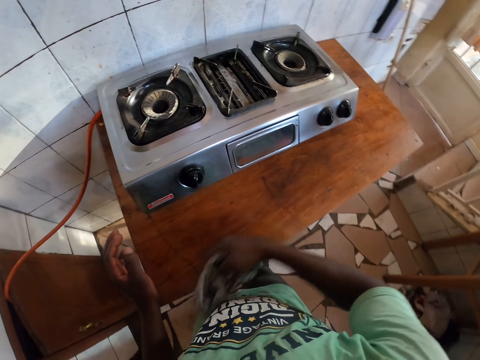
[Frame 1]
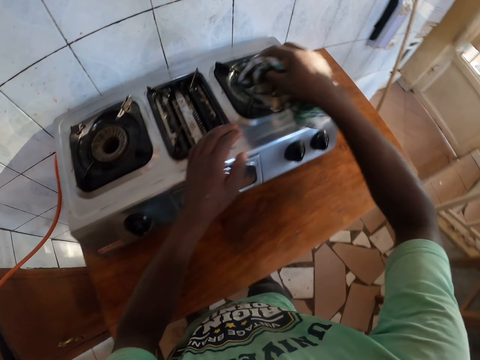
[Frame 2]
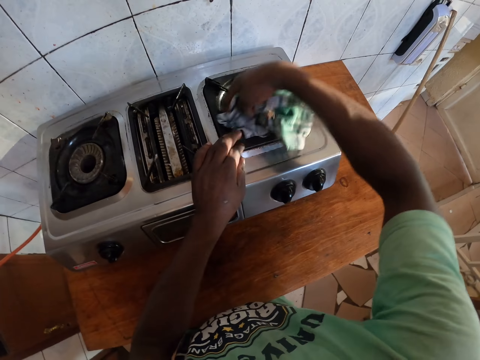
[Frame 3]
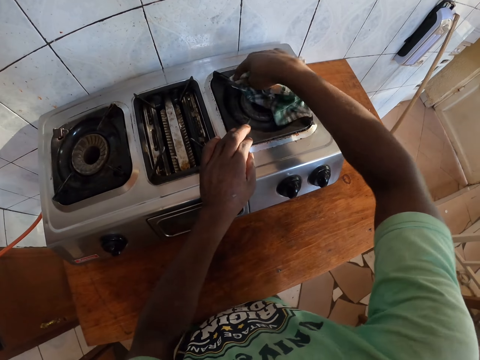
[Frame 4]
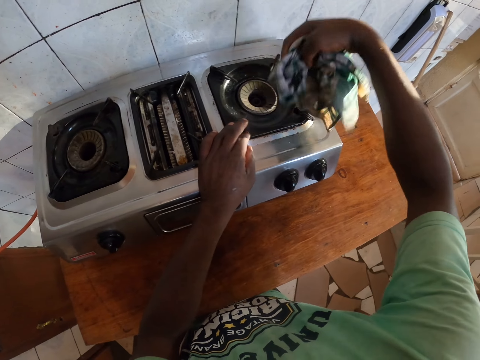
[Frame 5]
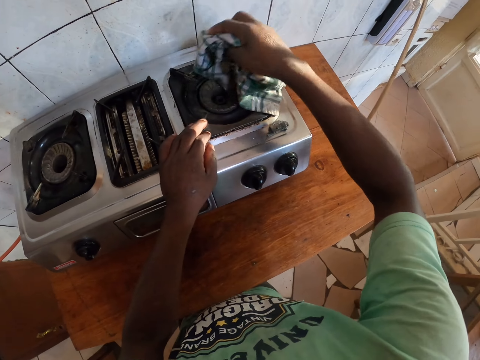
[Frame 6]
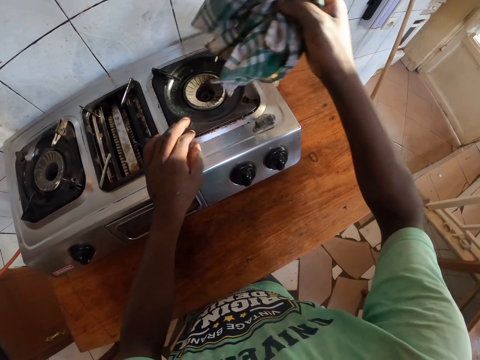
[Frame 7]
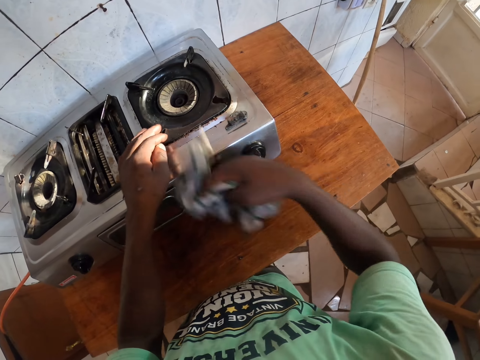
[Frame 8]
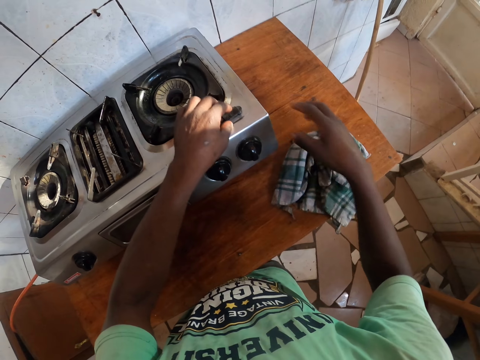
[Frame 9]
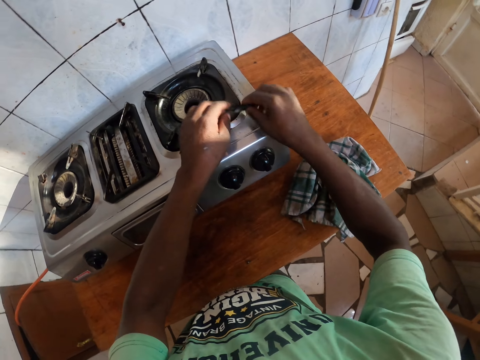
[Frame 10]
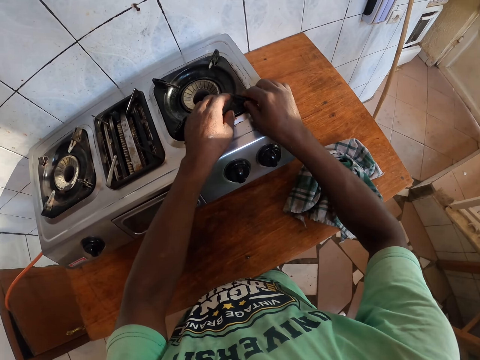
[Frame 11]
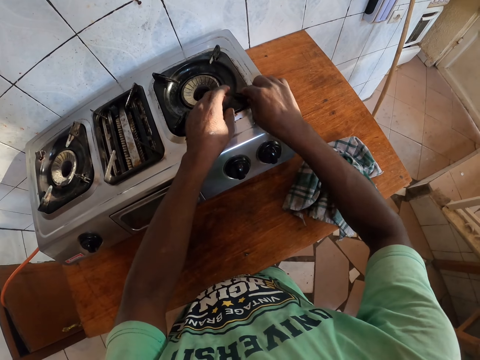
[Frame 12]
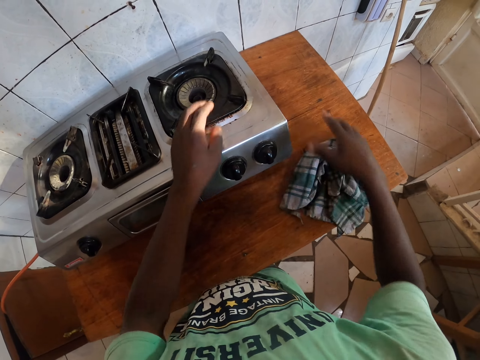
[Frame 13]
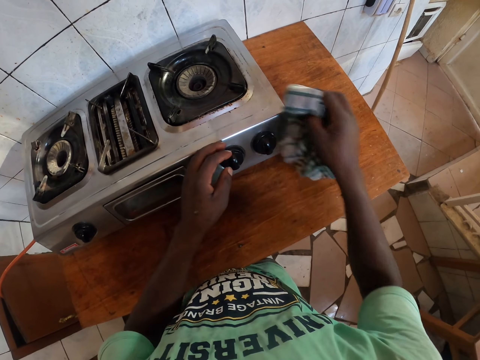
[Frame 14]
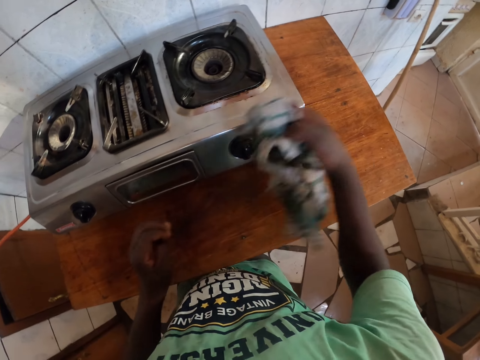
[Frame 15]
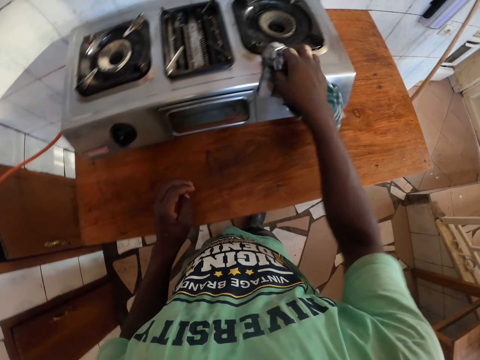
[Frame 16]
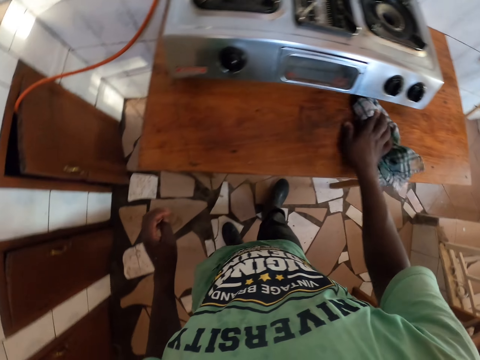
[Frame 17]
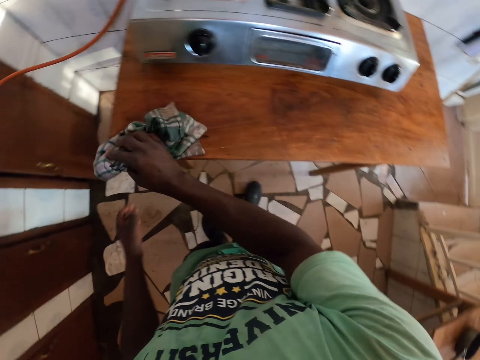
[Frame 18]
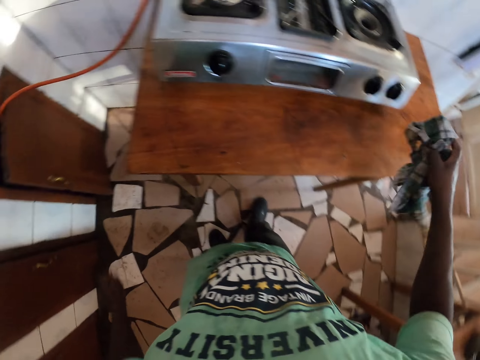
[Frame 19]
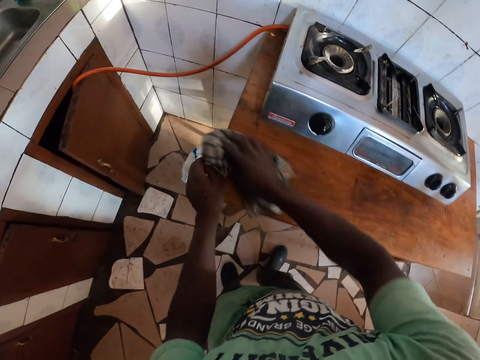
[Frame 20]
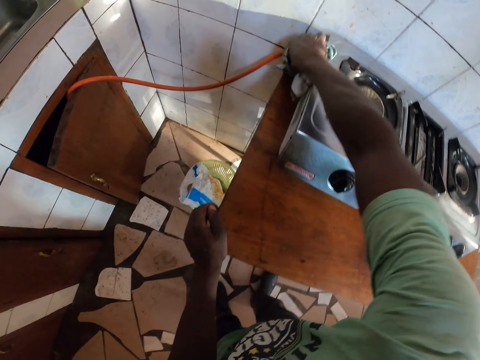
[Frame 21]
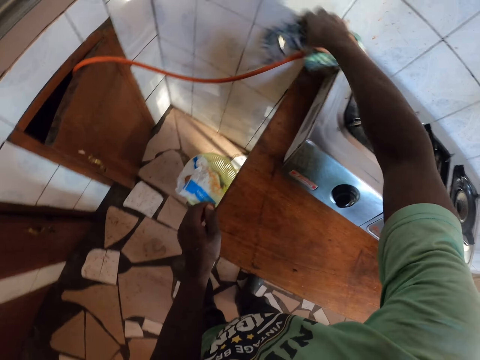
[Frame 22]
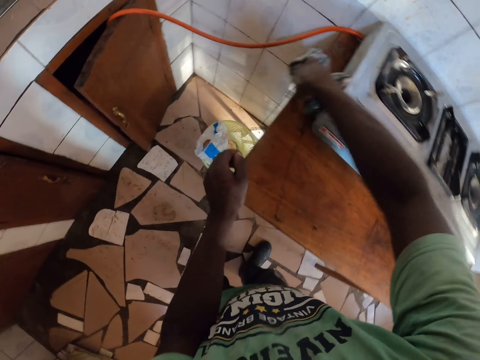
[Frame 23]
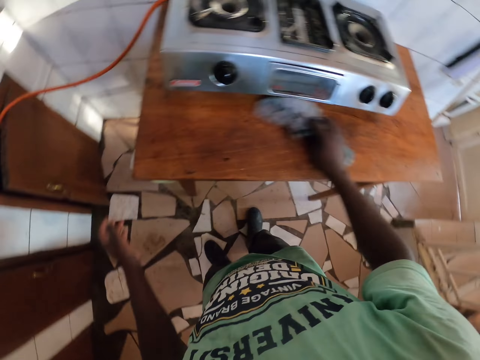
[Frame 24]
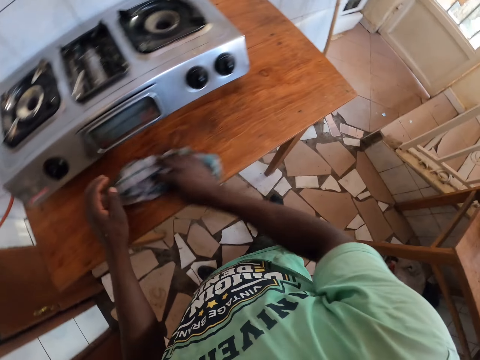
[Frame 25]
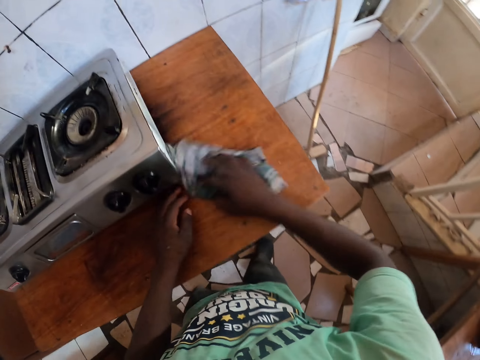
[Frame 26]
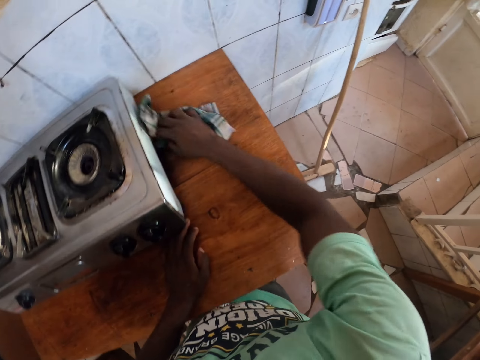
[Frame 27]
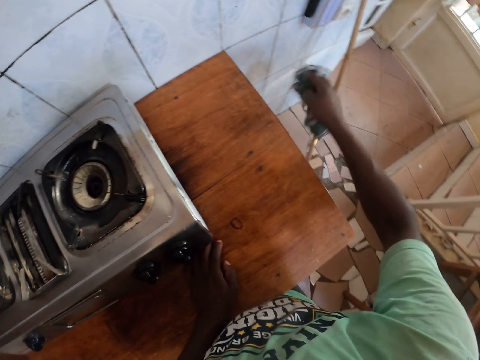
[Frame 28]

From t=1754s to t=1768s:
The camera wearer wipes a kitchen table. They wipe a pan support with a cloth. They put the cloth on a table. They fix the pan support on a gas stove. They pick up the cloth from the table. They wipe the gas stove with the cloth. They wipe the table with the cloth.

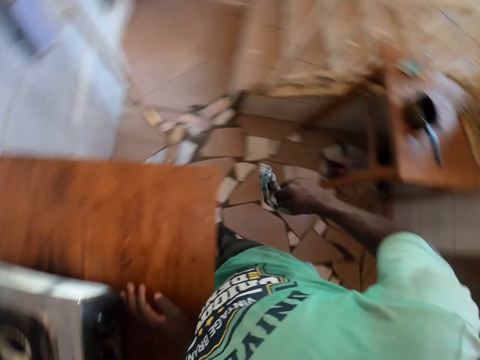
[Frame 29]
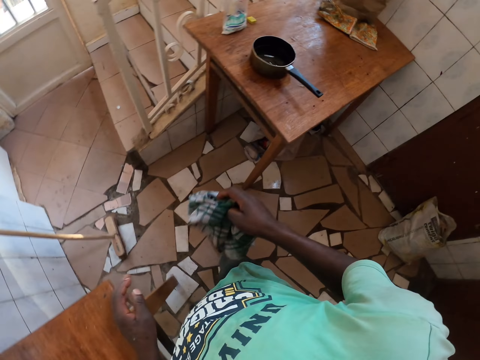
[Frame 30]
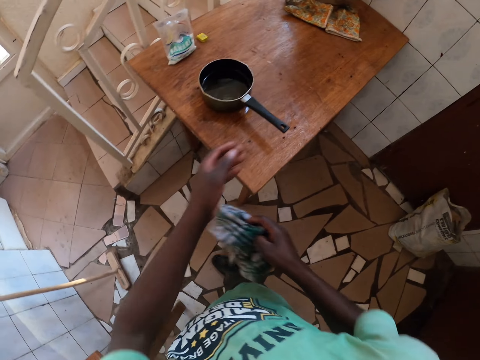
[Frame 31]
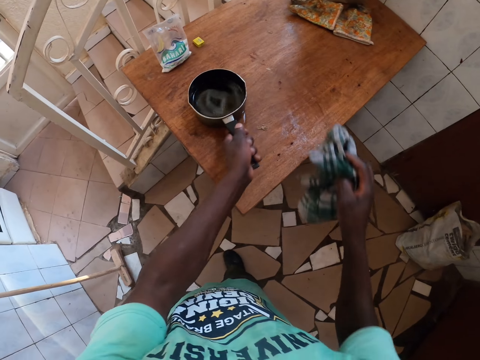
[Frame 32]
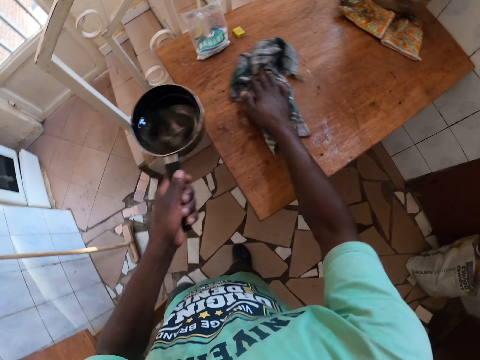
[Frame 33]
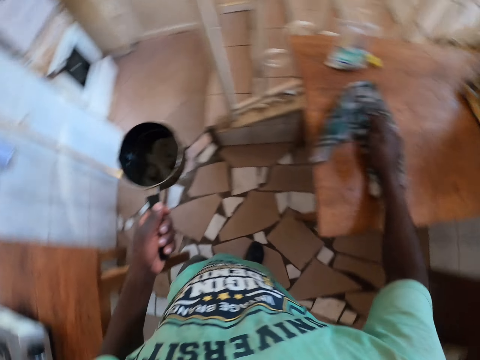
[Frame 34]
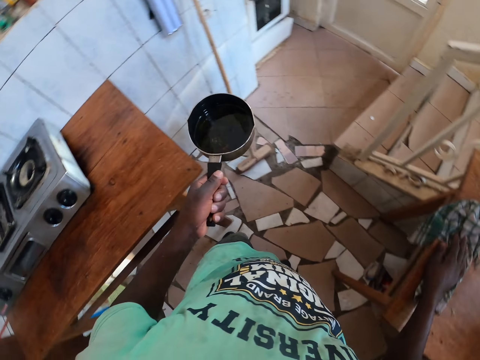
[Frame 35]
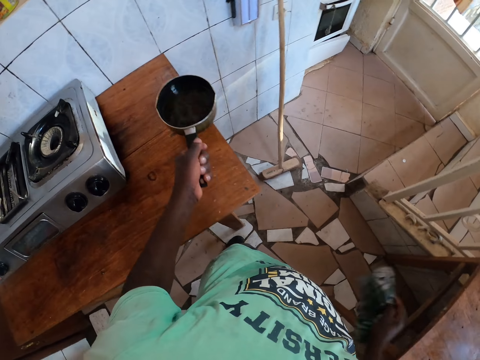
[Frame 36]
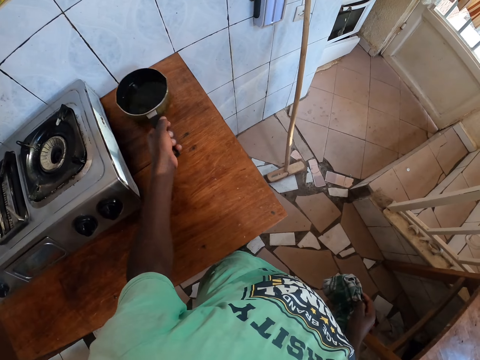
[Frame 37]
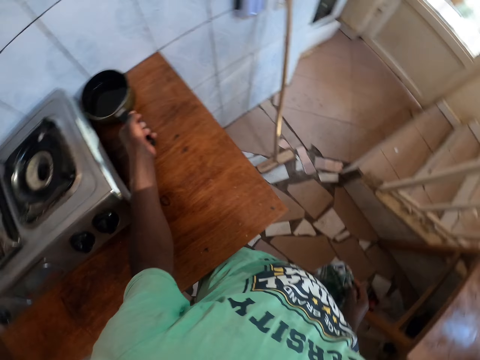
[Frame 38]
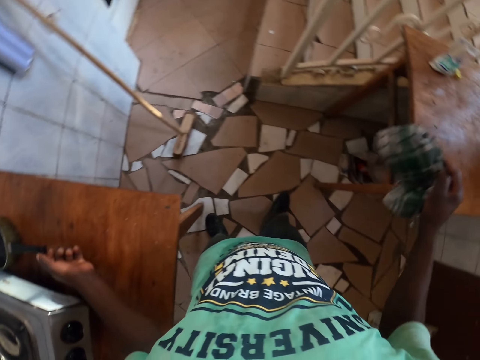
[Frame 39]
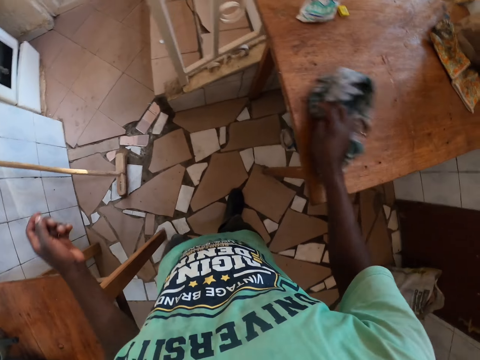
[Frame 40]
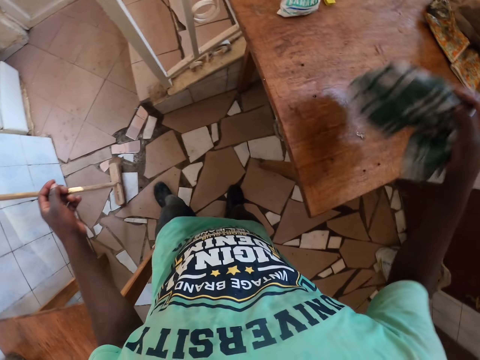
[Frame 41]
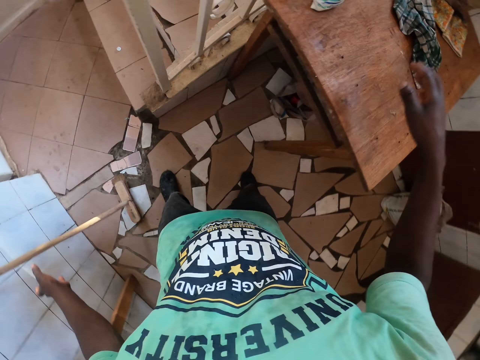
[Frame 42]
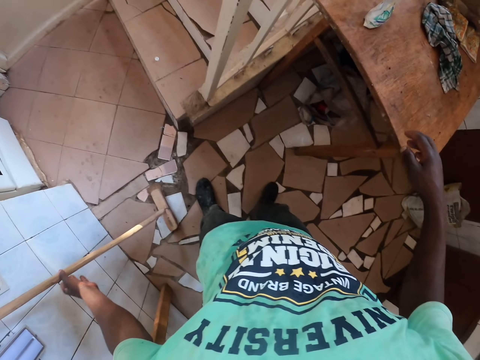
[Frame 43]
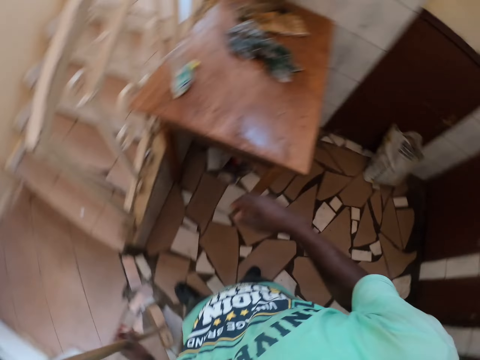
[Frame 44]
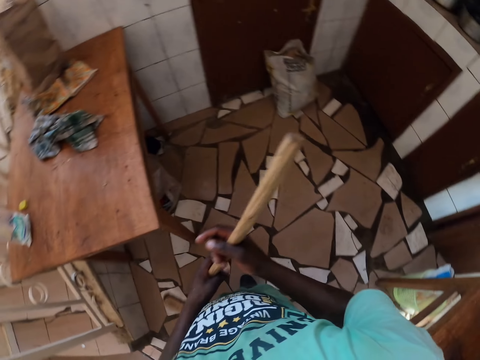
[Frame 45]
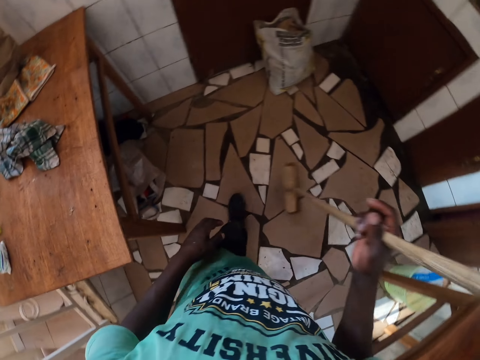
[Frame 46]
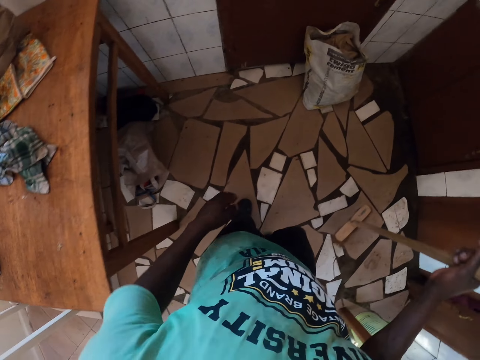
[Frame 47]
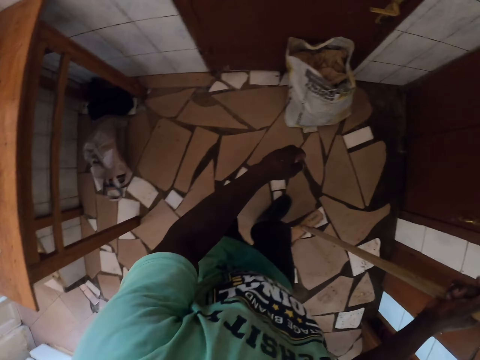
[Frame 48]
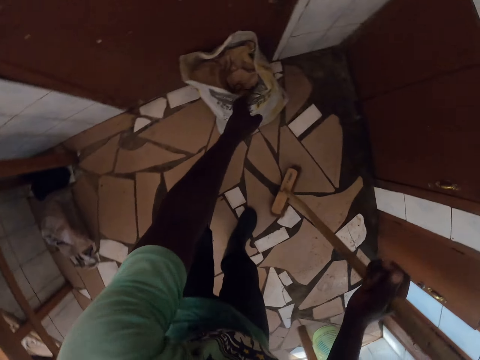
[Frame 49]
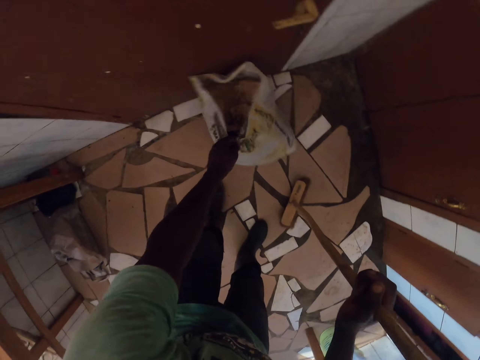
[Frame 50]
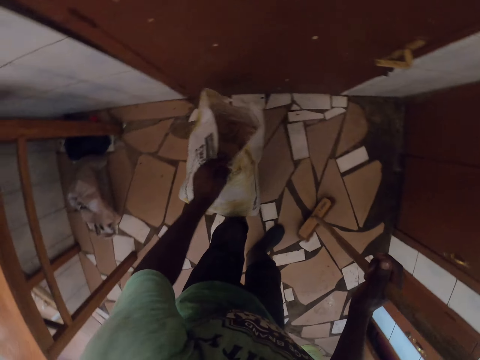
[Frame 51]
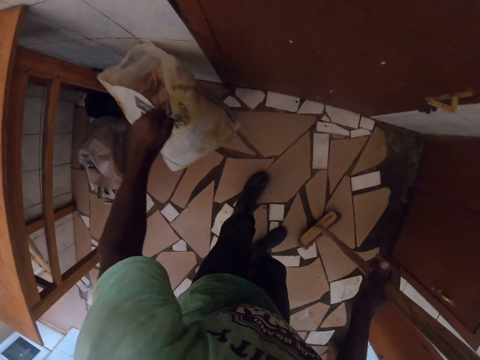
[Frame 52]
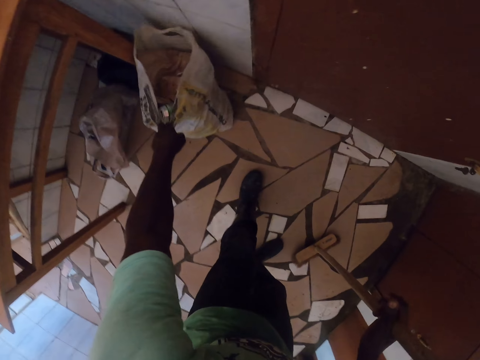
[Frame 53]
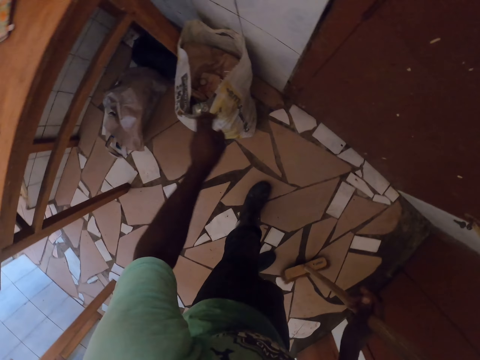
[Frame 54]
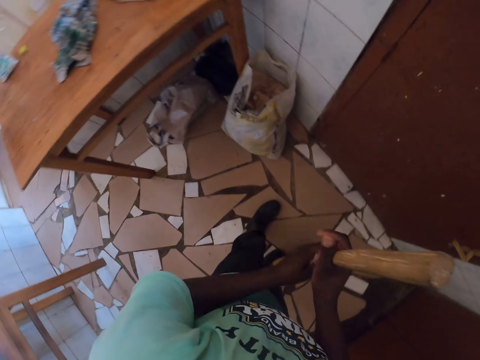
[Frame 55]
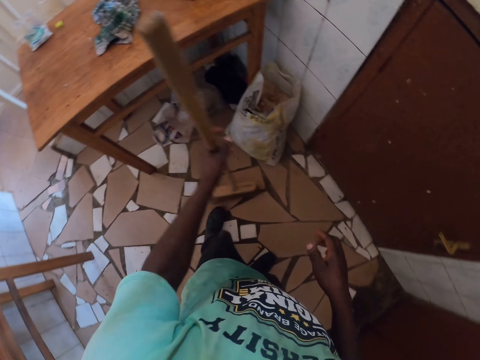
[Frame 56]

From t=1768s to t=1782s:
The camera wearer stops wiping the table. They pick up a pan or cooking pot from a table. They wipe the table with a cloth. They put the cooking pot on the other table. They wipe the table. They throw the cloth on the table. They pick up a broom. They pick up a dustbin. They touch a sack. They put the dustbin near a stand.
